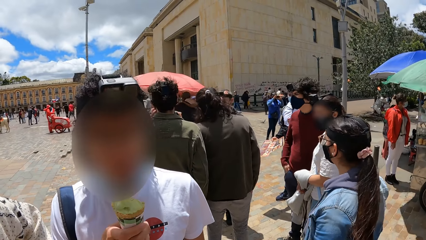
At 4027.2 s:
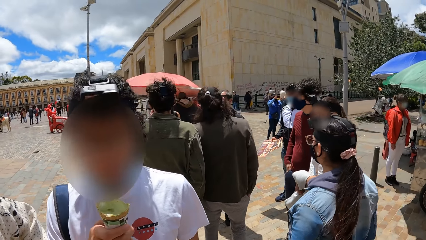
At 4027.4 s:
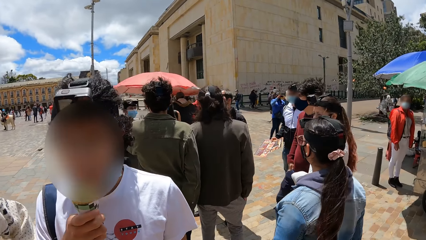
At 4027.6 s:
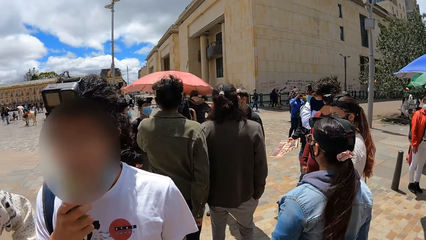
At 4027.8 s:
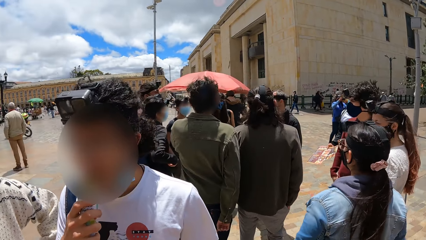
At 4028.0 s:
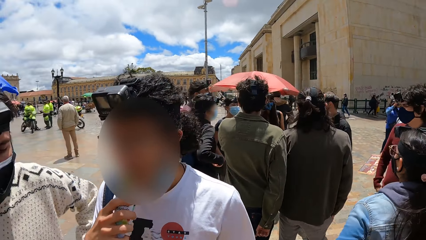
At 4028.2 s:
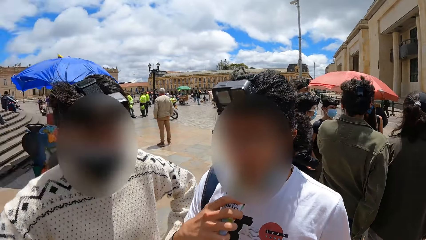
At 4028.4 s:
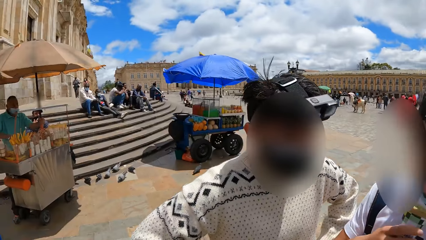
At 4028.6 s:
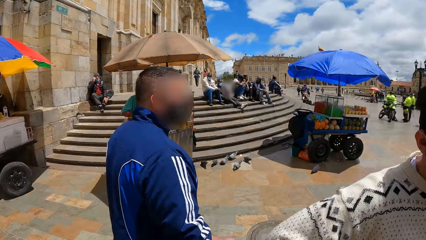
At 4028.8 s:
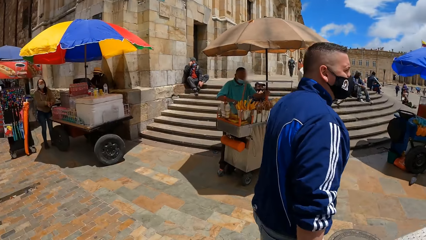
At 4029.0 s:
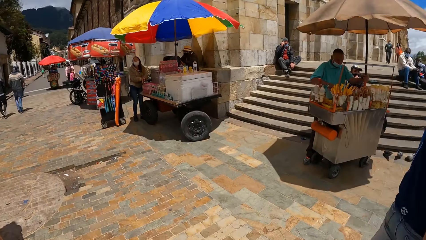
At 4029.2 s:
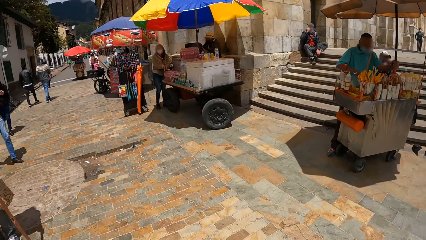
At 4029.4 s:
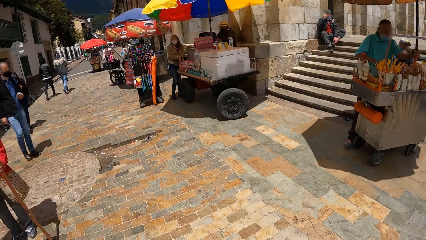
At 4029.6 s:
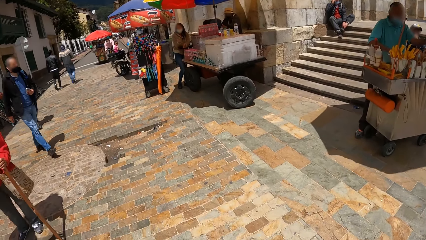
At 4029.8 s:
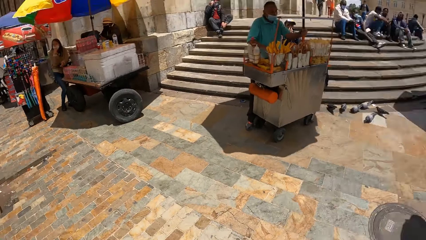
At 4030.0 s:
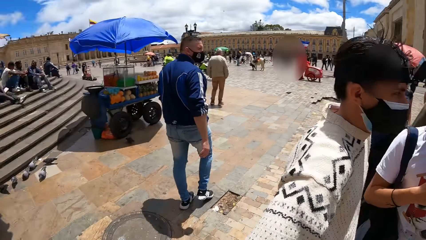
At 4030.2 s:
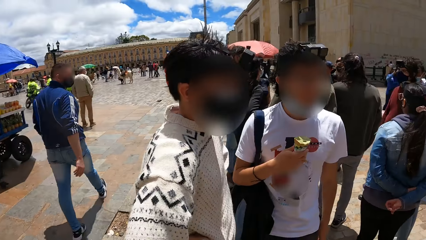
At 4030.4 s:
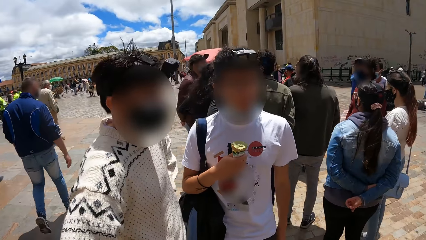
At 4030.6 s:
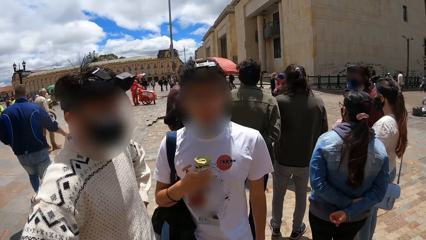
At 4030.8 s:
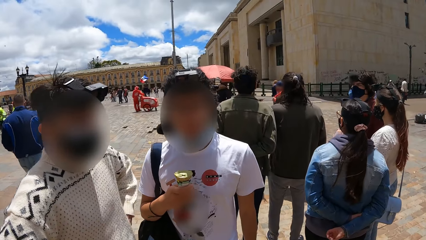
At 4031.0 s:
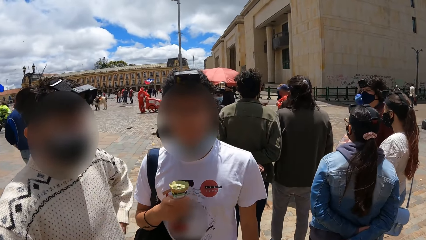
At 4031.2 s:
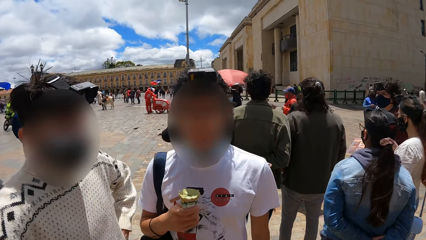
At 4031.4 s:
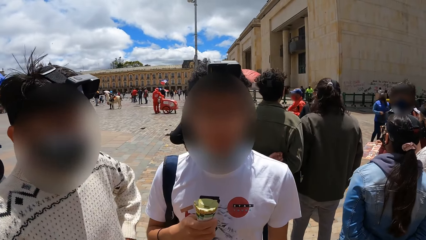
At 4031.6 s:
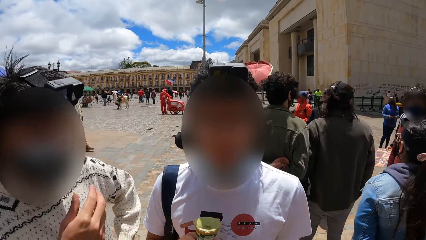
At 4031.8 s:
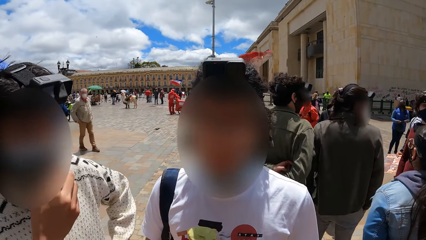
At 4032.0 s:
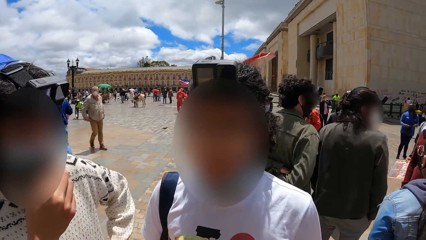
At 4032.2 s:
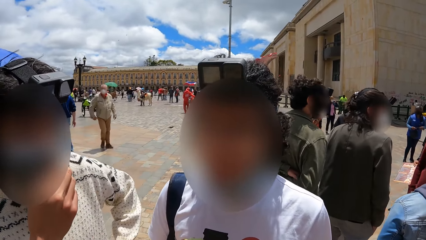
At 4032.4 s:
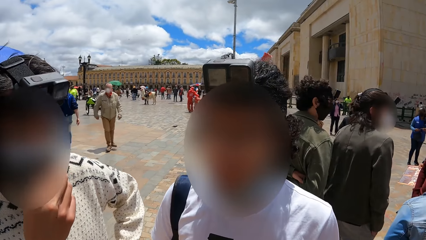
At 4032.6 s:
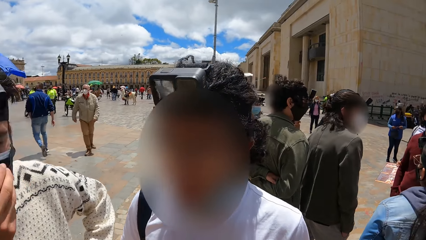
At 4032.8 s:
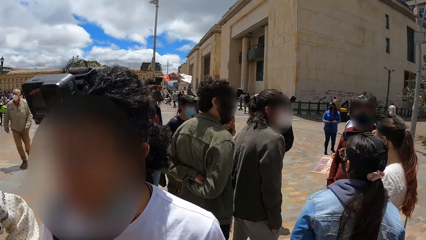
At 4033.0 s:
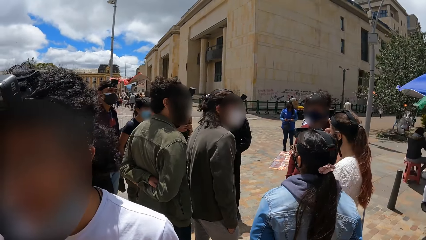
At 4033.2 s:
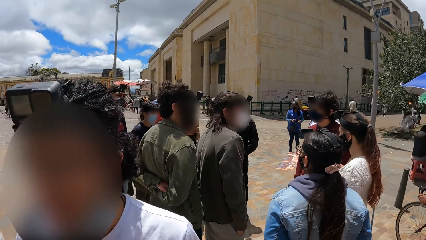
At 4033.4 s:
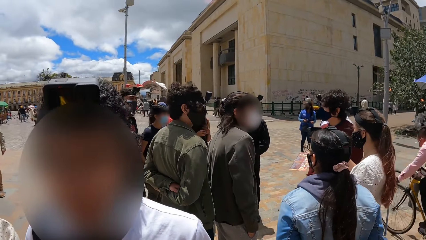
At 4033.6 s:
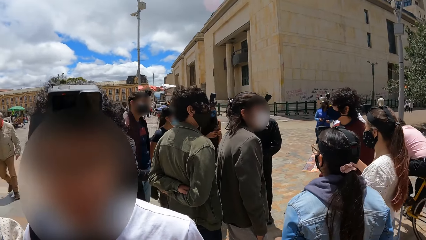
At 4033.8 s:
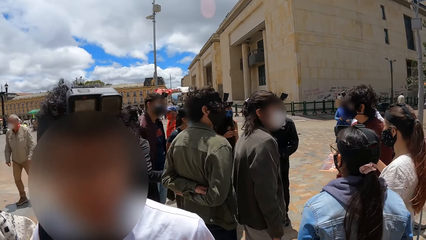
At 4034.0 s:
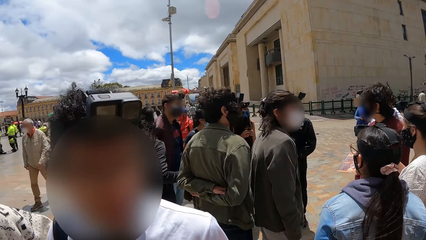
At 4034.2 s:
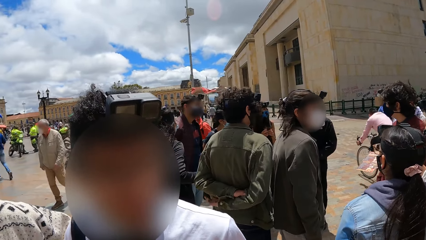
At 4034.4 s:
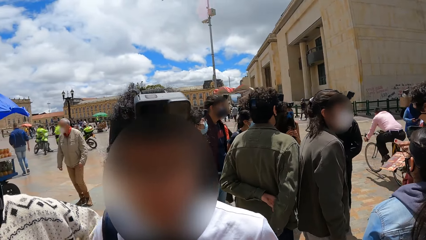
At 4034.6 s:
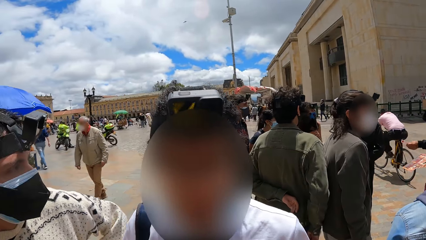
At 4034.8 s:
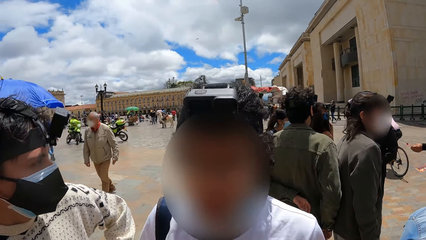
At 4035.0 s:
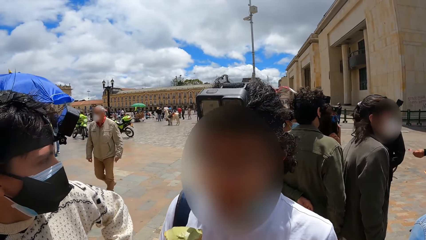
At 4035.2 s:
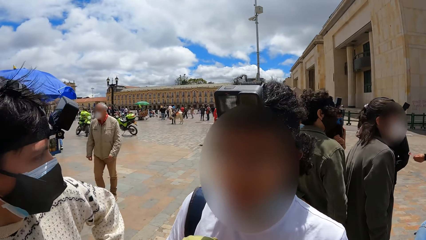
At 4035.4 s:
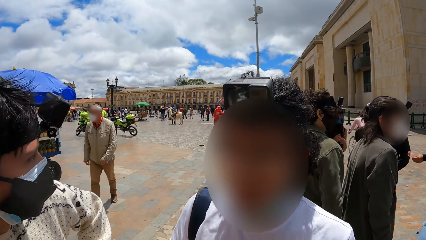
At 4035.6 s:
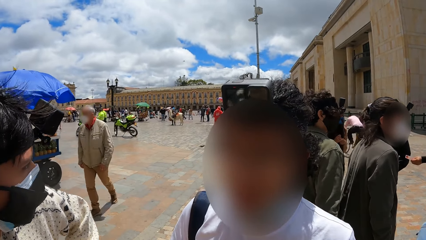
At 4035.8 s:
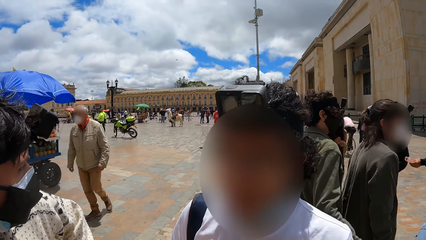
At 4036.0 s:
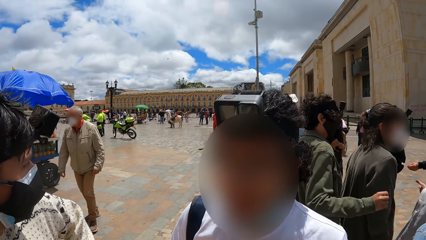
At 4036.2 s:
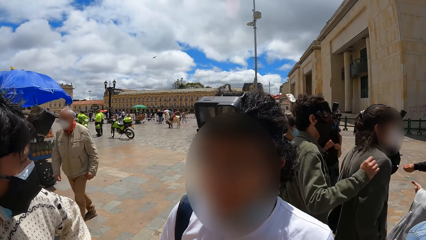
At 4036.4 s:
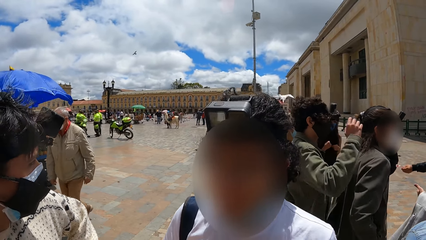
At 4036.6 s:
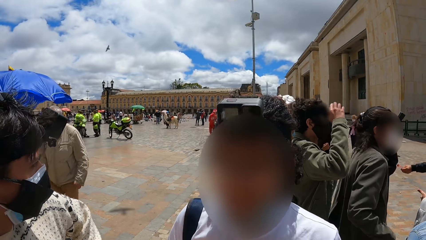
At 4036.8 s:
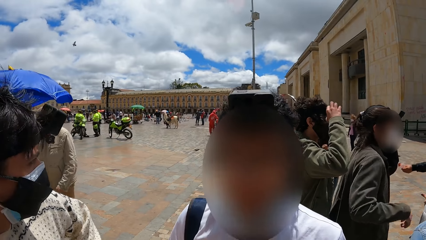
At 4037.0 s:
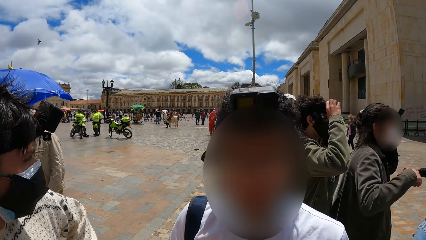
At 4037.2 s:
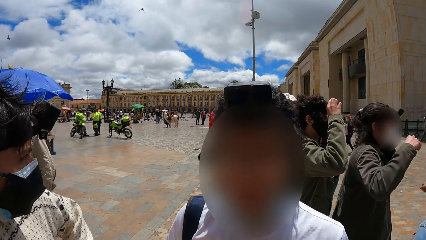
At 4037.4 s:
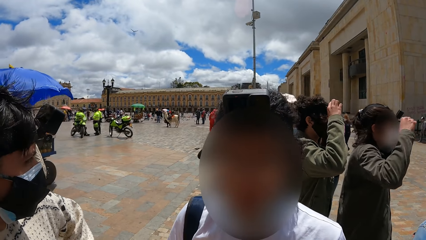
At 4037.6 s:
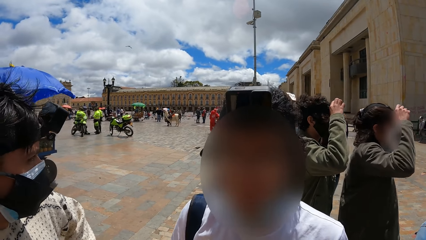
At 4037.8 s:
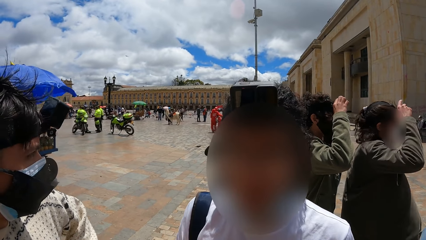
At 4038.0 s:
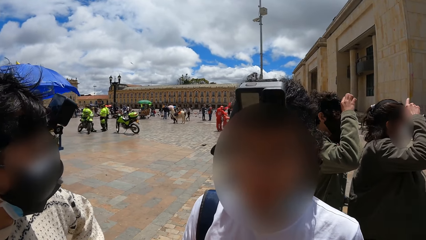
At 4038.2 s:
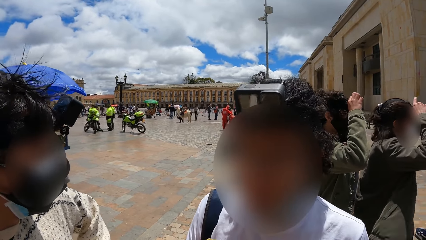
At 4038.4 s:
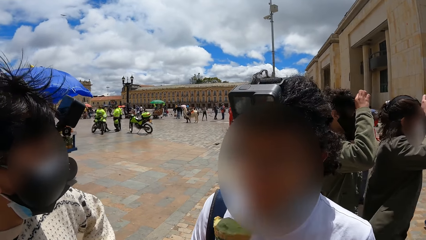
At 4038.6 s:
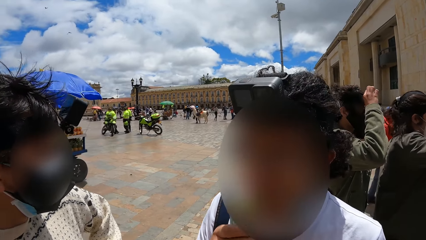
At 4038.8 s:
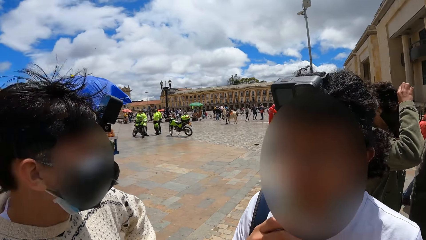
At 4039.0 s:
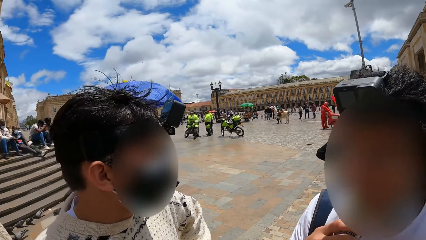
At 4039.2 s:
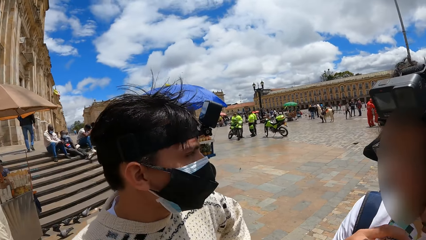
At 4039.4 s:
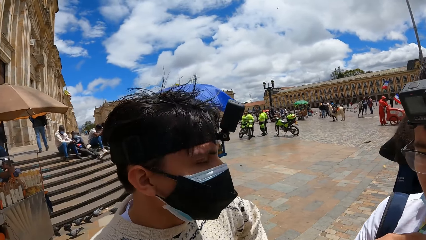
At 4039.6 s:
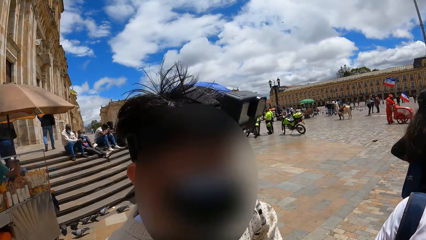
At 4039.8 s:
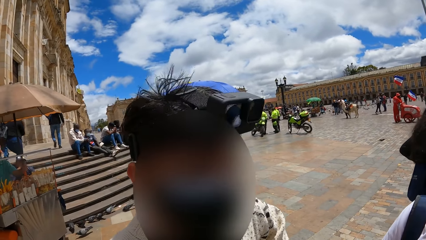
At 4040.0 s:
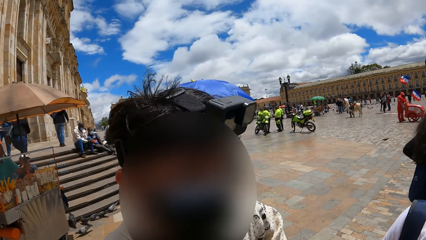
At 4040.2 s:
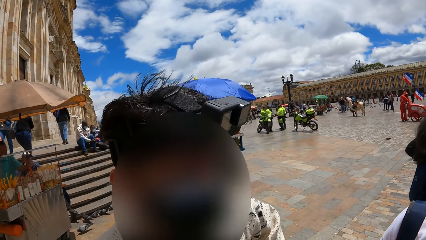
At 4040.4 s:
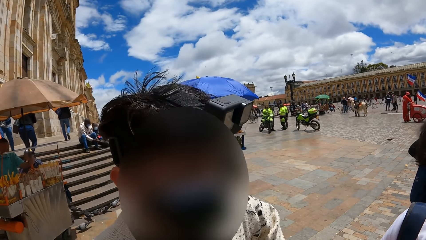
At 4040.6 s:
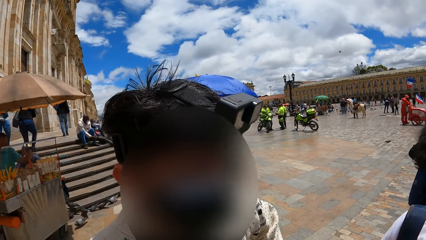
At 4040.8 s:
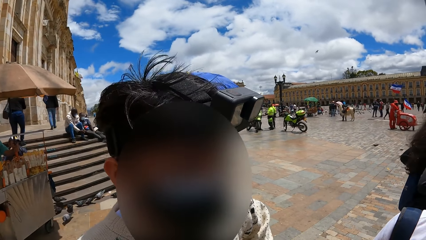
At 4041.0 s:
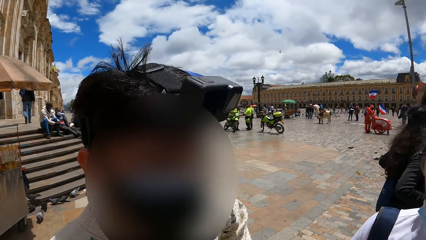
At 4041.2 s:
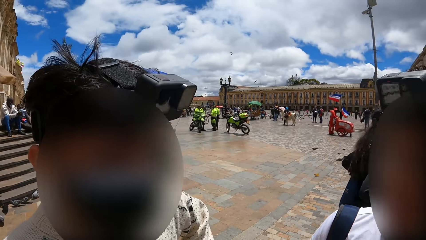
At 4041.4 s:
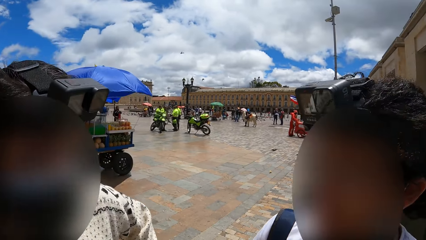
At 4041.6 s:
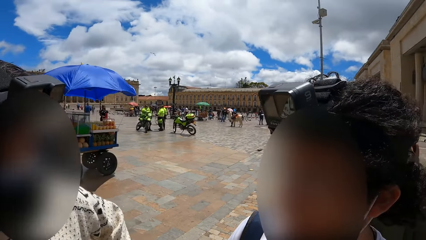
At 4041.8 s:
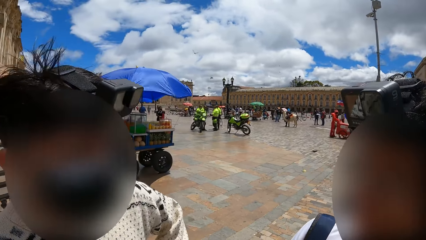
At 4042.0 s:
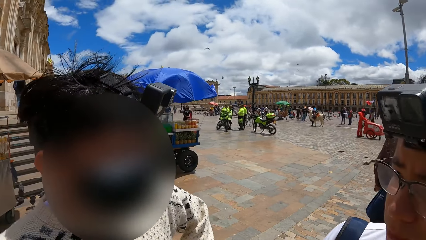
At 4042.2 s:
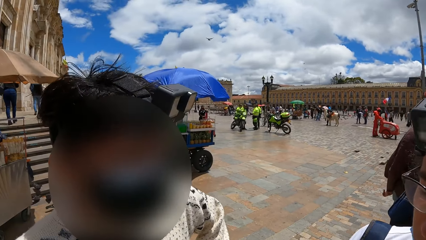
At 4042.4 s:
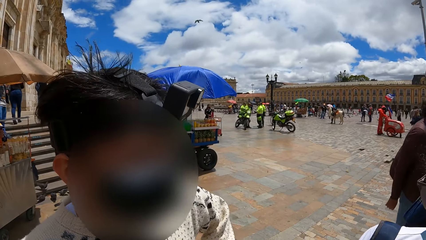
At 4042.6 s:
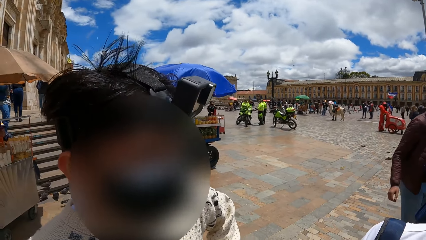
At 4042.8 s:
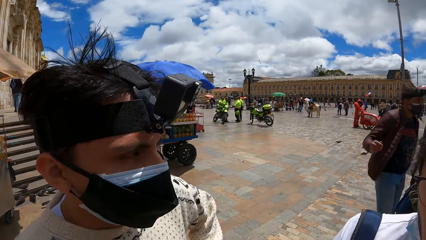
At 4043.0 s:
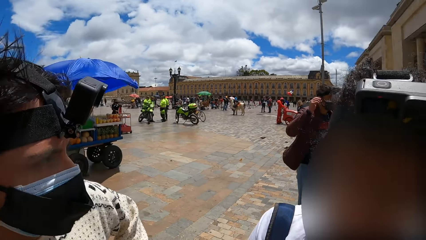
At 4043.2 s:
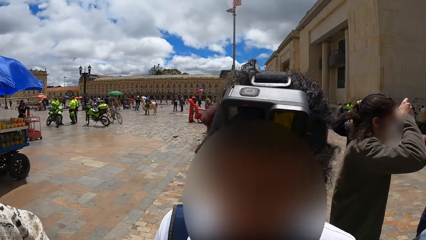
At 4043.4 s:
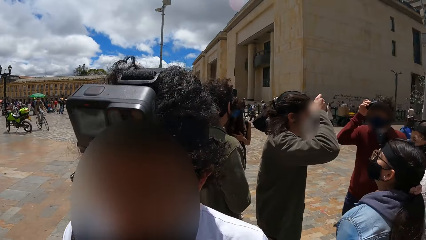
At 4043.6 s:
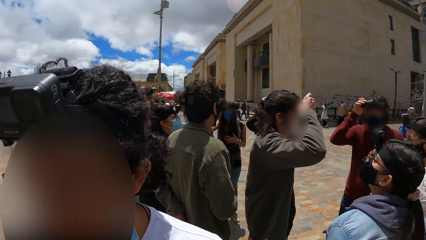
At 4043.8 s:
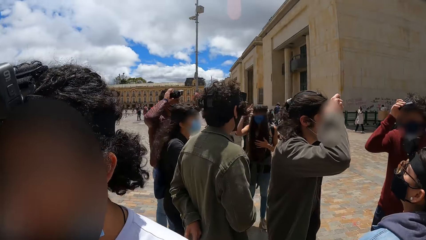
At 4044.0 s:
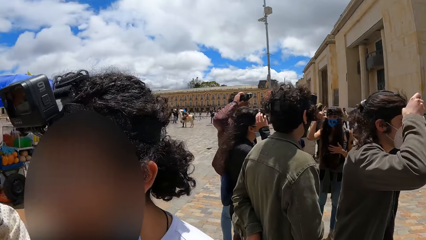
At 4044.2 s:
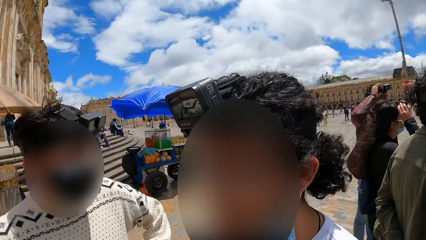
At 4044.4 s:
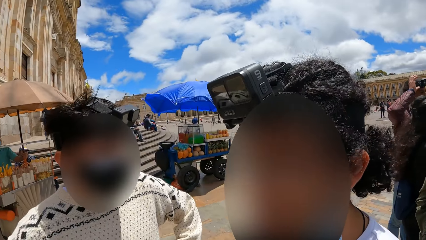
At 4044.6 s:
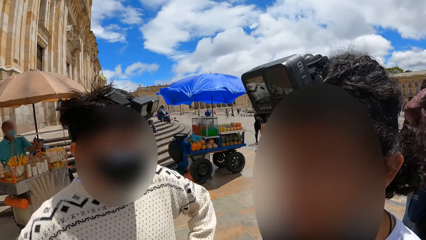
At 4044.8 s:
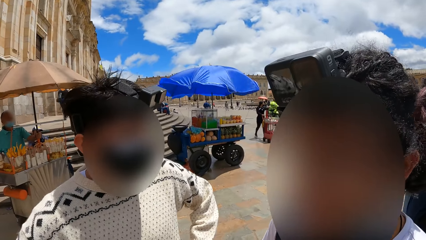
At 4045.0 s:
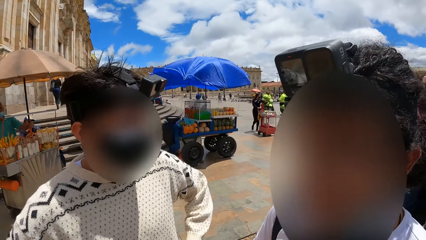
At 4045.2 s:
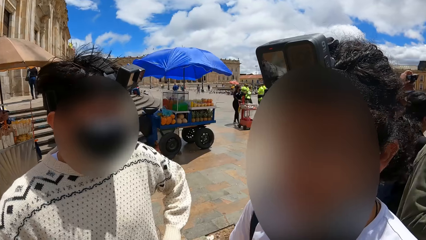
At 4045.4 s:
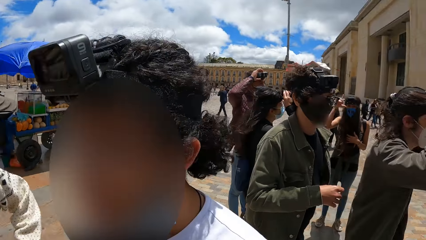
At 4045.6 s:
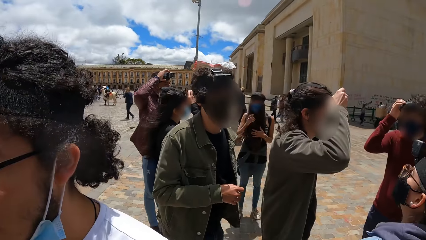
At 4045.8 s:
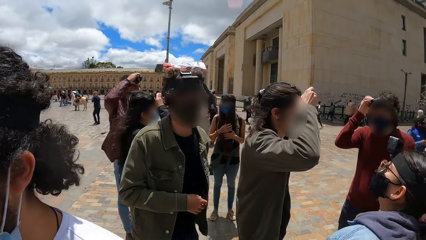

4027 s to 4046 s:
A man licks the ice cream in his right hand. The camera wearer turns around. They look at a man and another man. Another man touches his mouth with his right hand. The camera wearer looks around. They look at the second man. They look at the first man. They look at the second man. They look at the first man and the second man.
